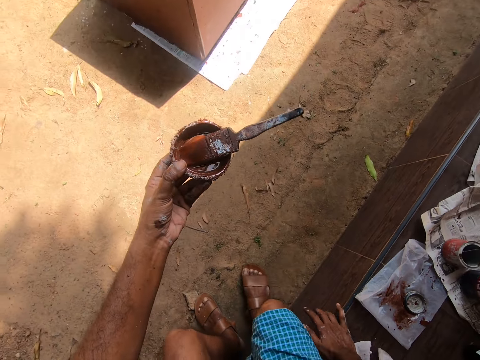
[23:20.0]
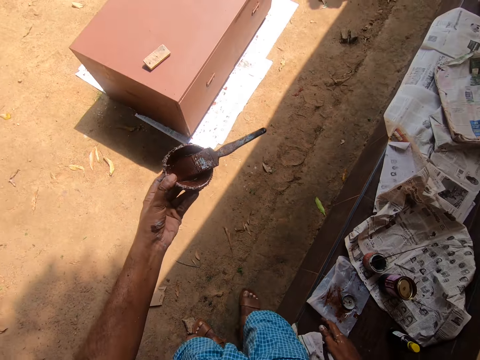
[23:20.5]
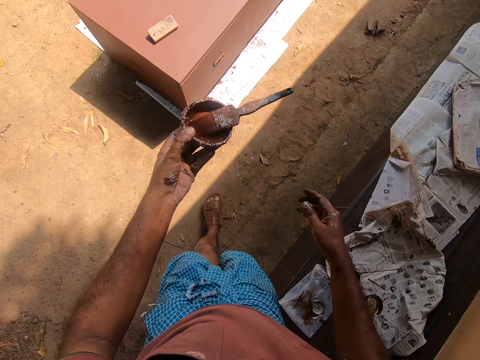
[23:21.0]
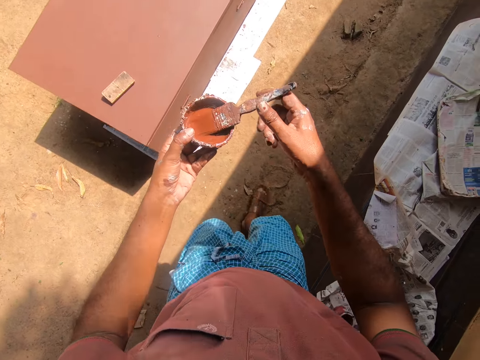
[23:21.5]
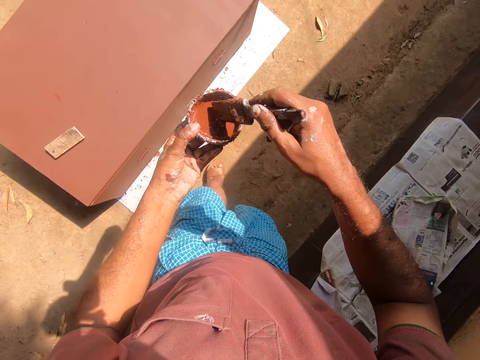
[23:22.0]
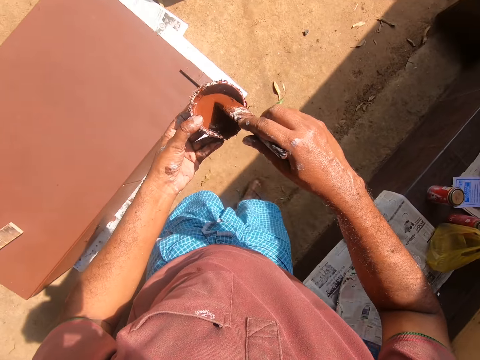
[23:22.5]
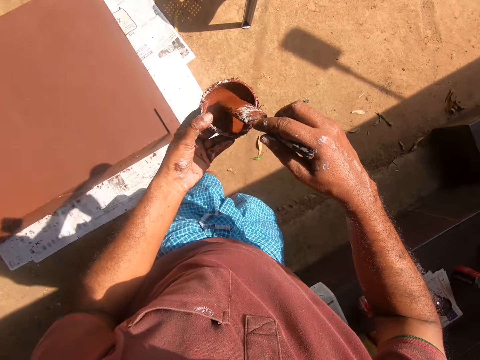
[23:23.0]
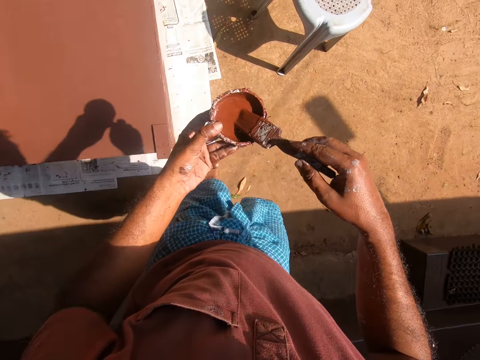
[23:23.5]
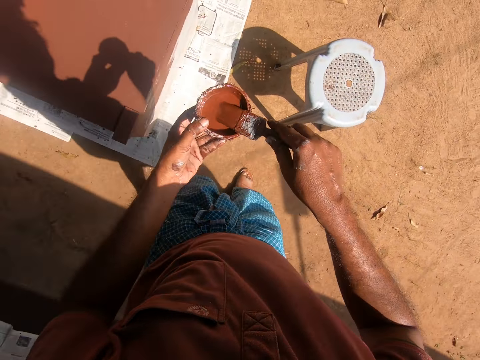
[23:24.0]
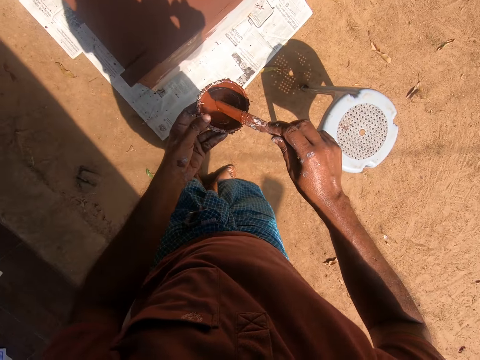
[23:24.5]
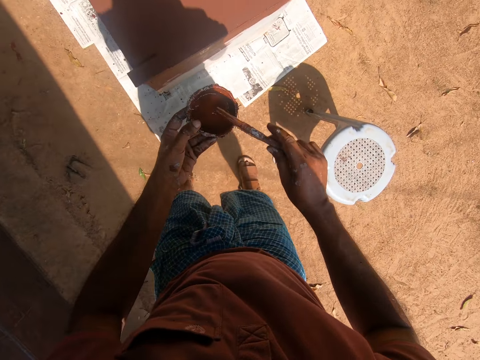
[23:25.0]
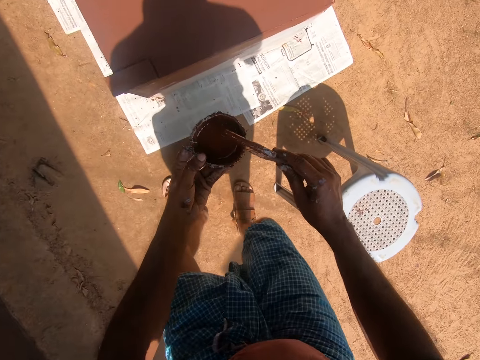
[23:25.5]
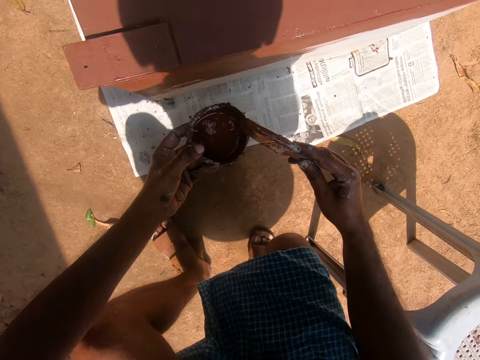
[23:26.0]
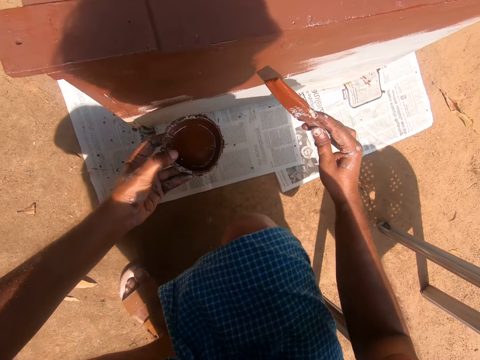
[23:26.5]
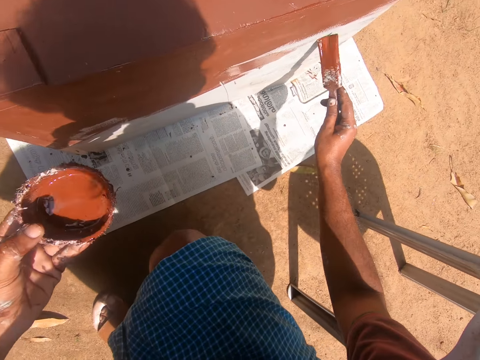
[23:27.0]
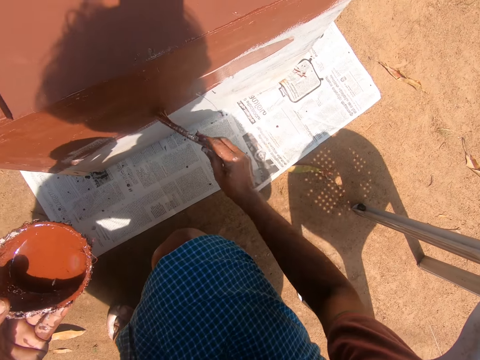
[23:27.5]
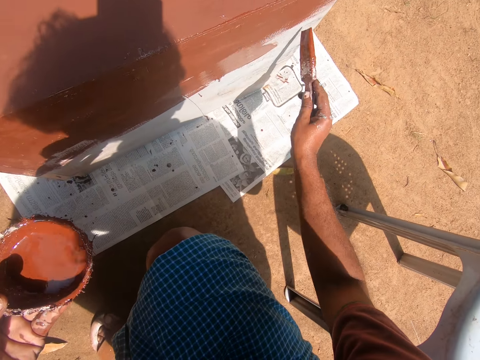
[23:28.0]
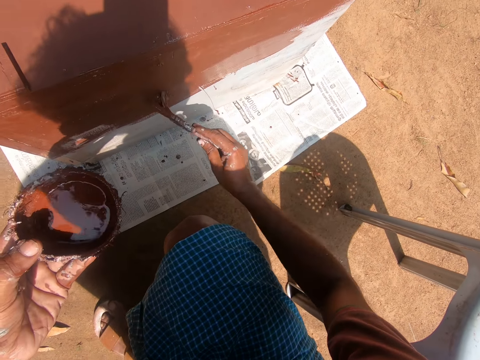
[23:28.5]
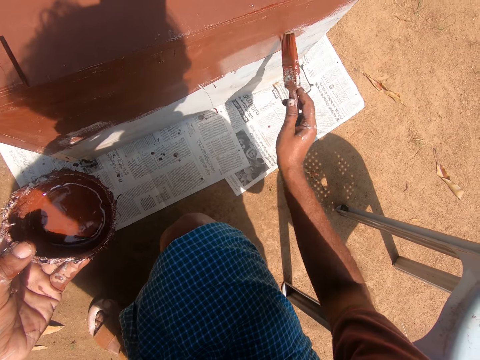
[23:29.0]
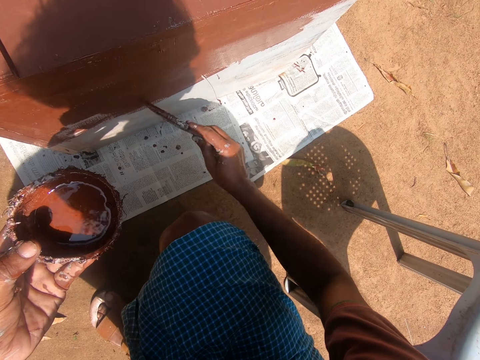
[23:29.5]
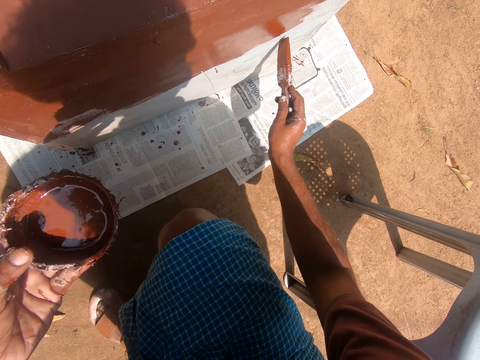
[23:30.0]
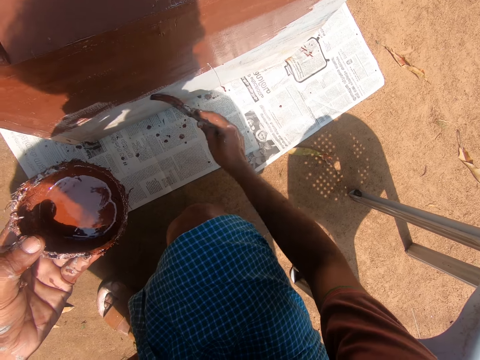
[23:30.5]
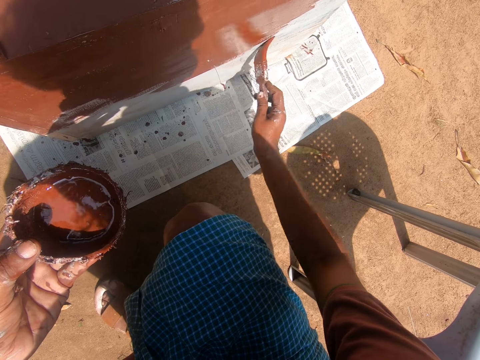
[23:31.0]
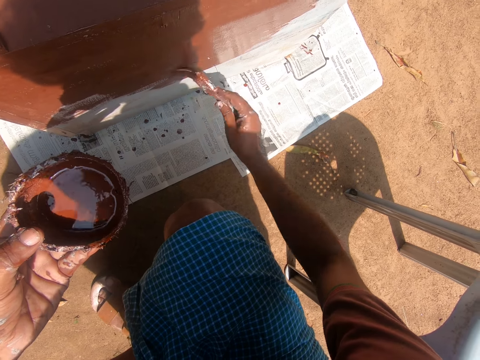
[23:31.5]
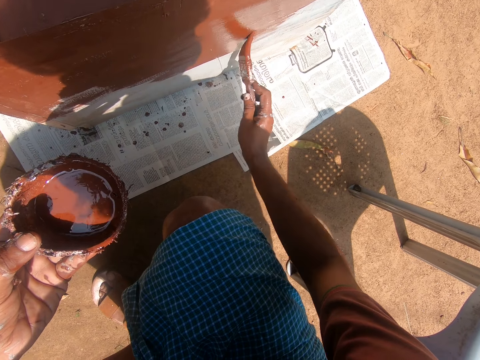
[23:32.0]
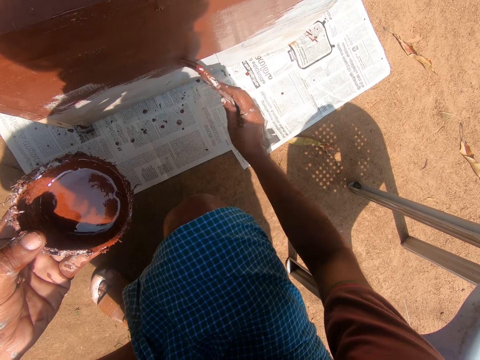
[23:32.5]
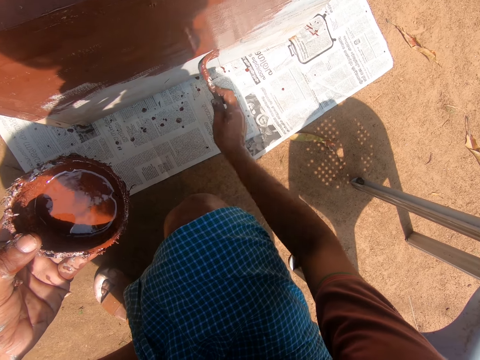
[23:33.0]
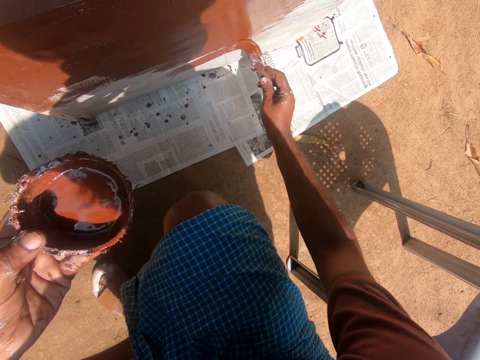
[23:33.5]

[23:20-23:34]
The camera wearer gets up from the bench. He walks back to the cabinet. He holds the paintbrush in the coconut shell of the wood paint. He dips the paintbrush in the wood paint. He stoops beside the cabinet. He paints the cabinet with the paintbrush in his right hand.

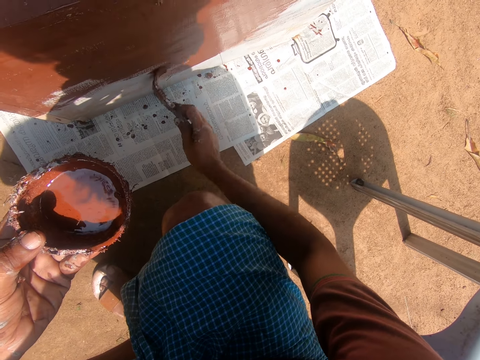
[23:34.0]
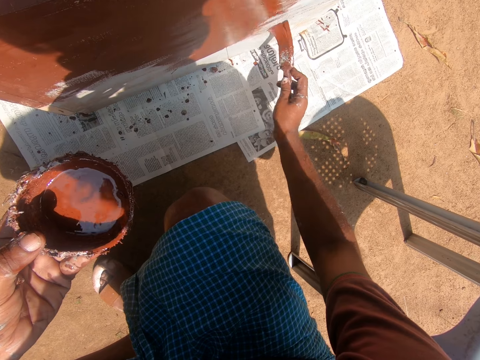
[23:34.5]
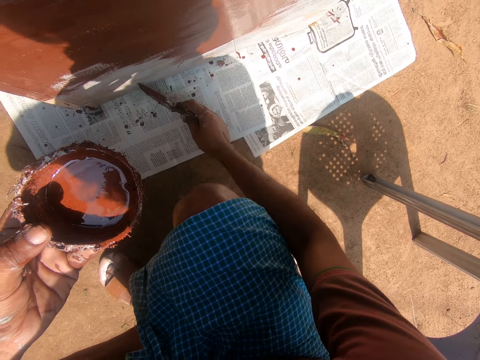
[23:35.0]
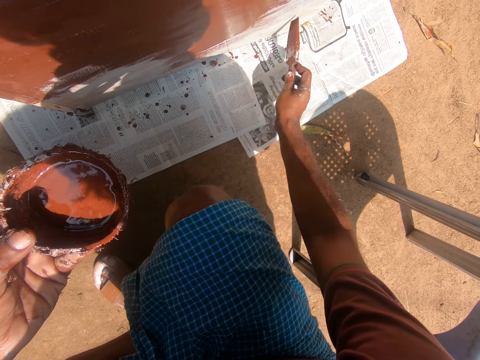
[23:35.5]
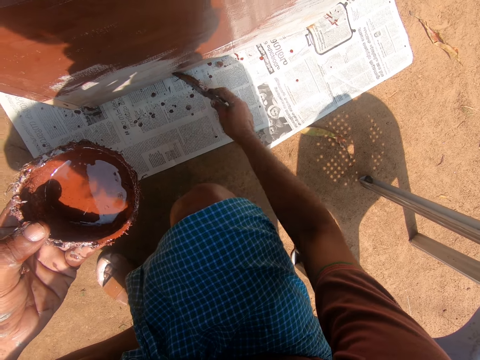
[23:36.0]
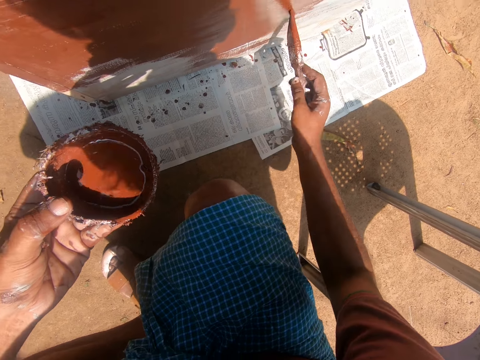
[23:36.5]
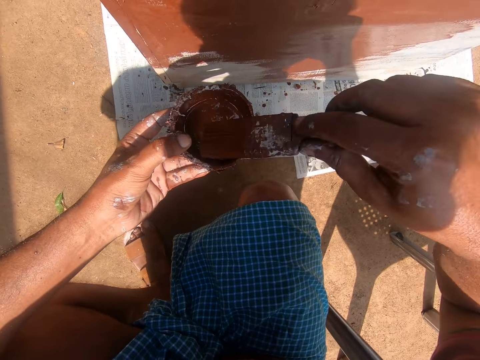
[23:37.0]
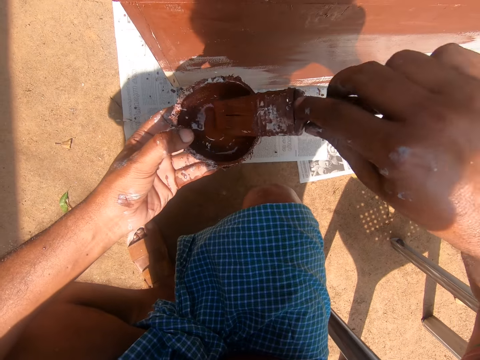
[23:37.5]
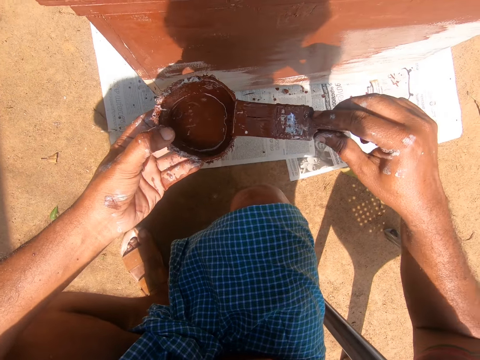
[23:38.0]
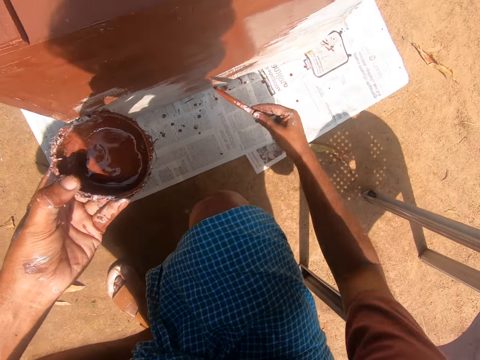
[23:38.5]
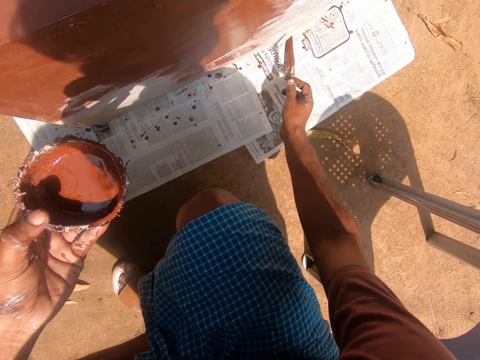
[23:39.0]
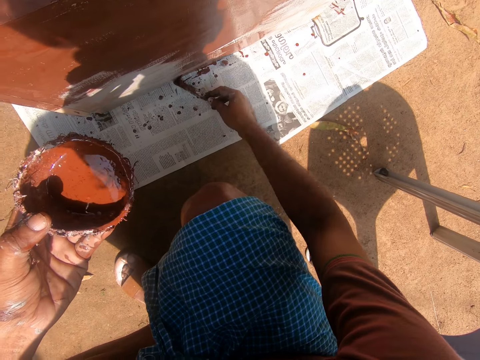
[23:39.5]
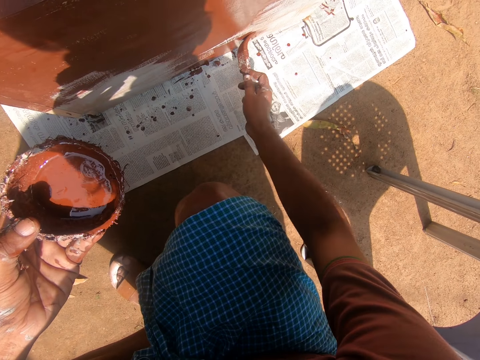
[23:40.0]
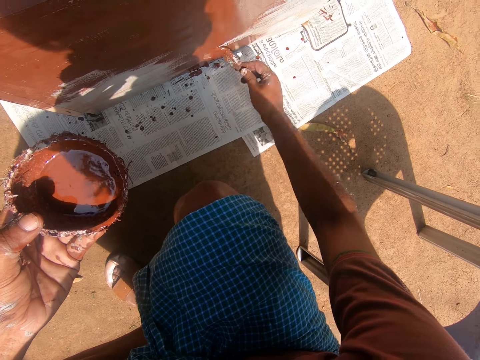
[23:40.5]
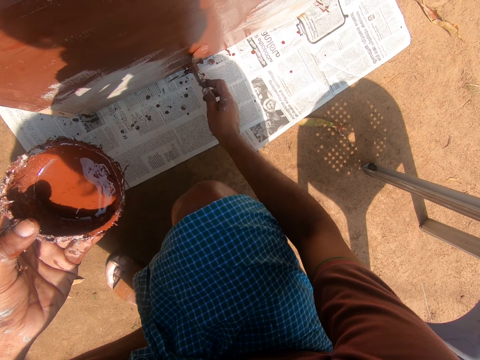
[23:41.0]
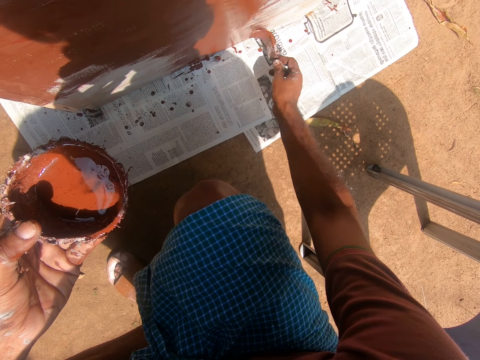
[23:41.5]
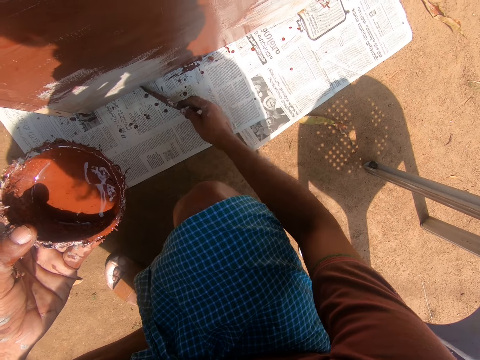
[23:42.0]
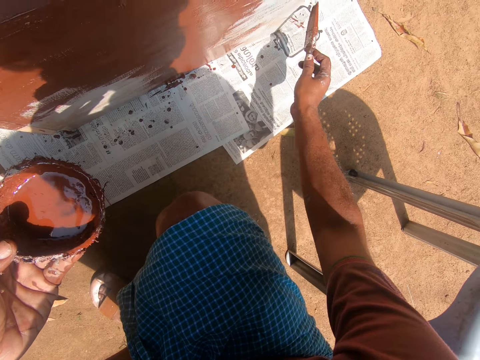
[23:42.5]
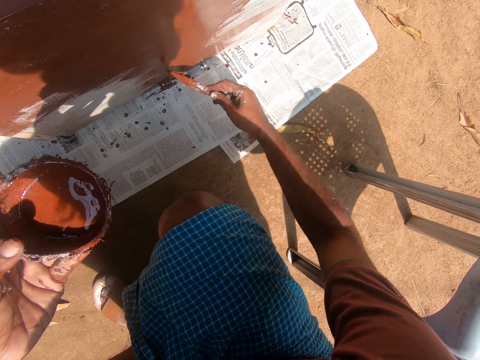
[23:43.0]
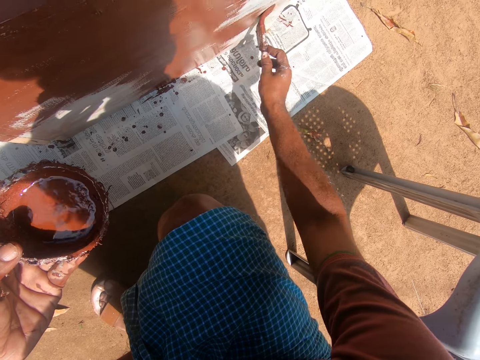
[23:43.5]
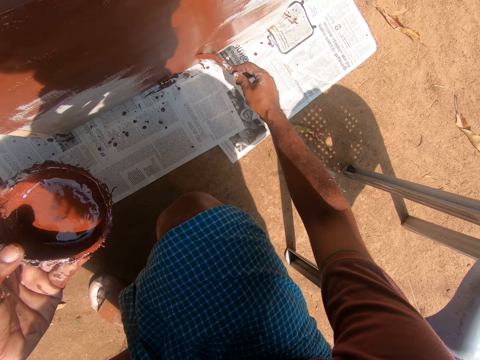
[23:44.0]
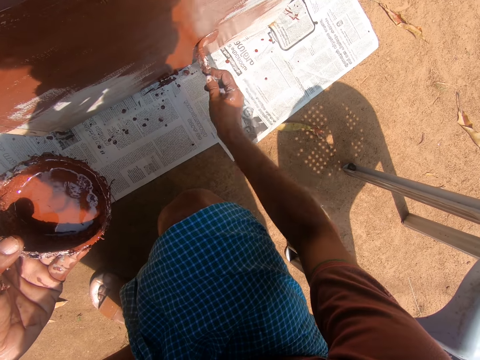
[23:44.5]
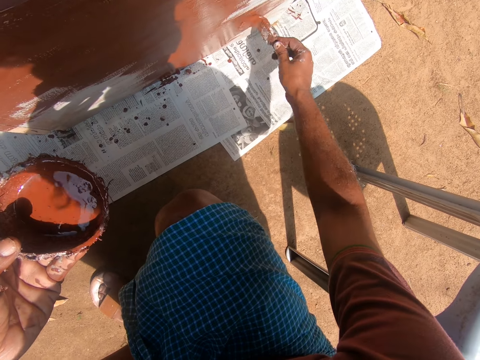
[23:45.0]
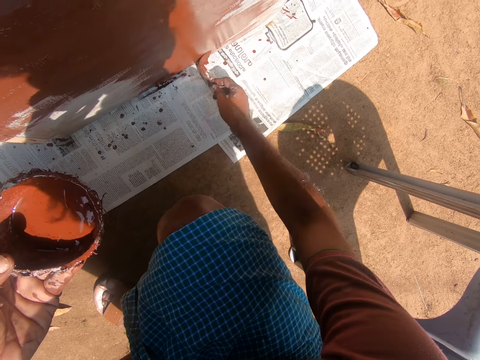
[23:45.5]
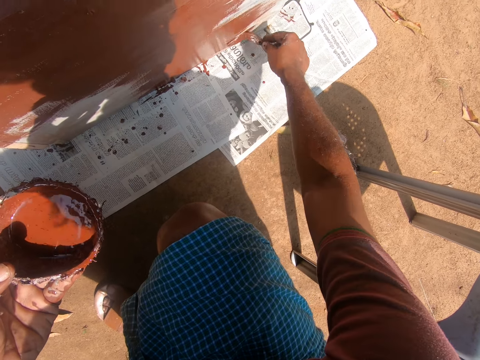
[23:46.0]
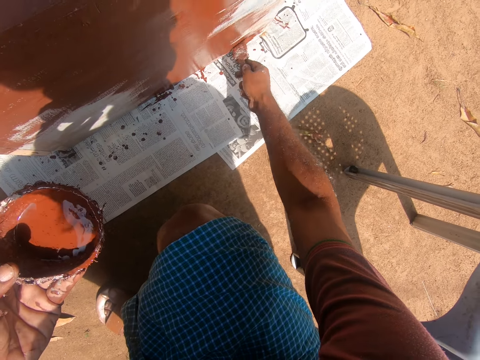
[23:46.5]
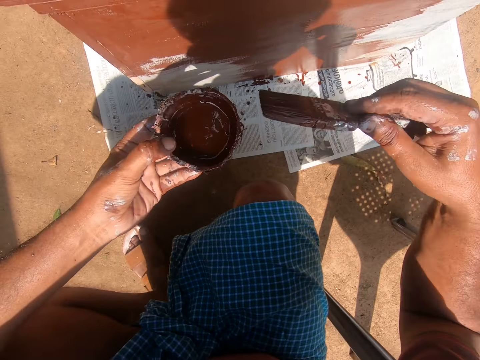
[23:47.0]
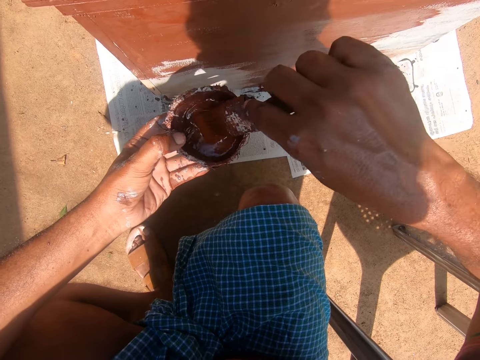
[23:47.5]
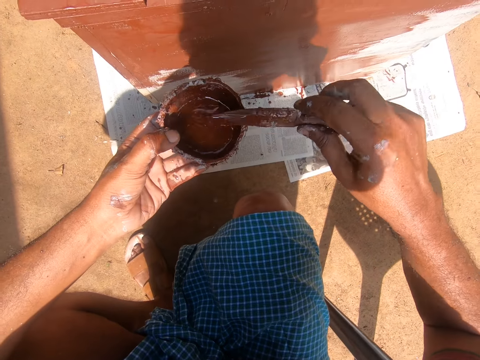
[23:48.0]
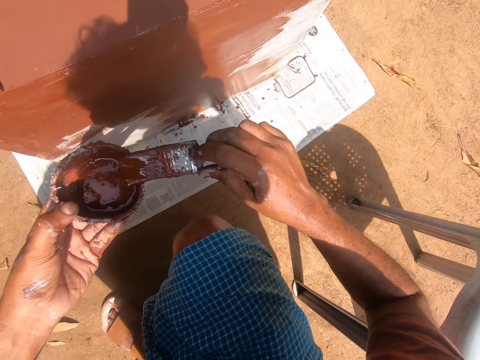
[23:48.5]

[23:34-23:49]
The camera wearer removes the paintbrush from the cabinet. He gets some paint with the paintbrush in his right hand from the paint container in his left hand. He paints the cabinet with the paintbrush in his right hand. He removes the paintbrush from the cabinet. He gets some paint with the paintbrush in his right hand from the paint container in his left hand.
